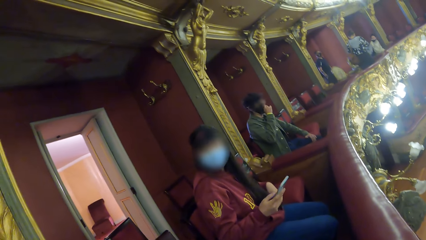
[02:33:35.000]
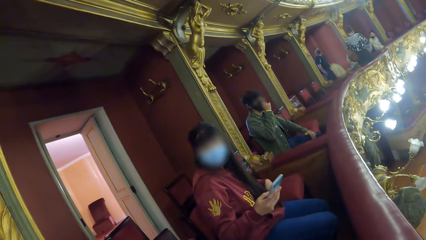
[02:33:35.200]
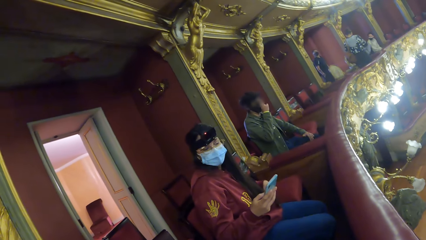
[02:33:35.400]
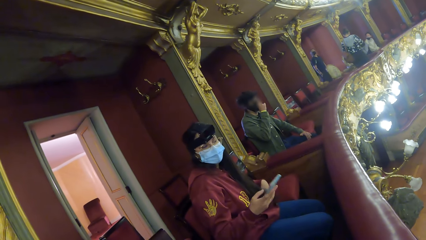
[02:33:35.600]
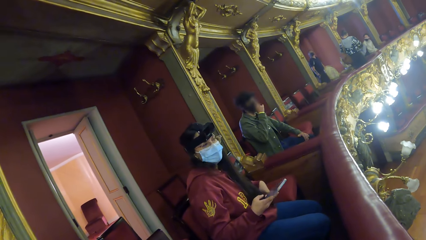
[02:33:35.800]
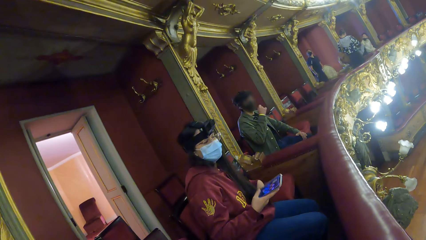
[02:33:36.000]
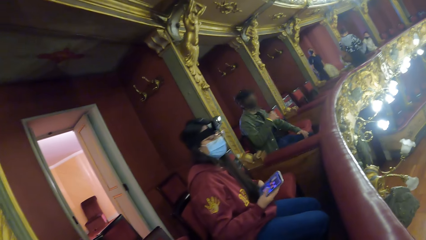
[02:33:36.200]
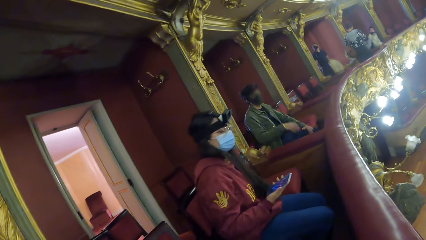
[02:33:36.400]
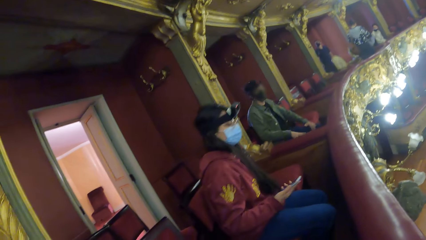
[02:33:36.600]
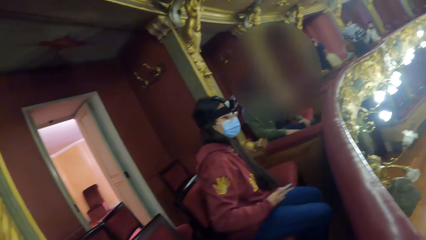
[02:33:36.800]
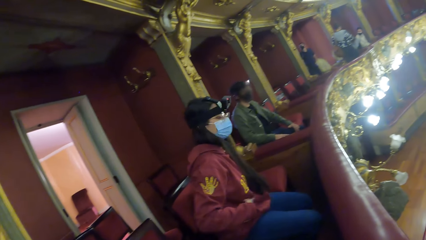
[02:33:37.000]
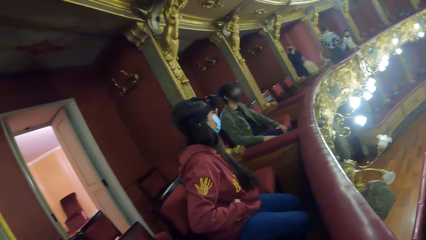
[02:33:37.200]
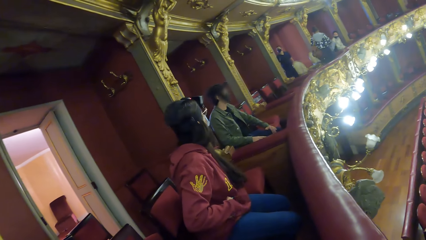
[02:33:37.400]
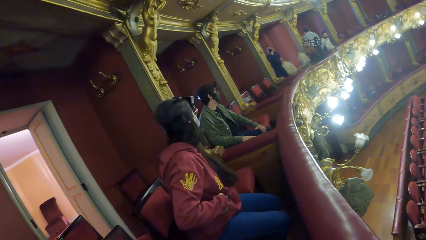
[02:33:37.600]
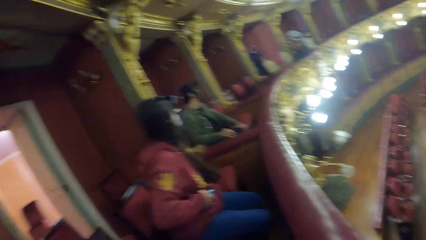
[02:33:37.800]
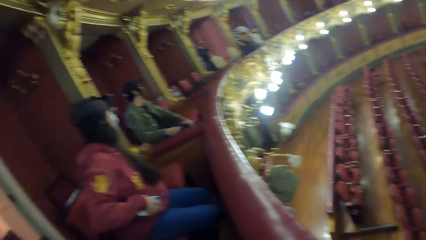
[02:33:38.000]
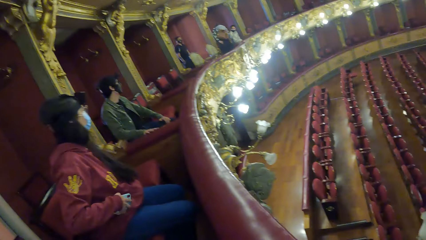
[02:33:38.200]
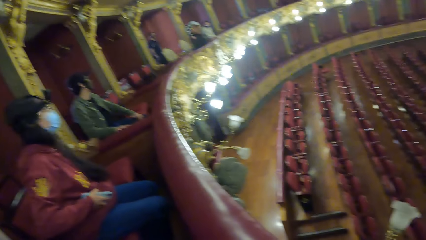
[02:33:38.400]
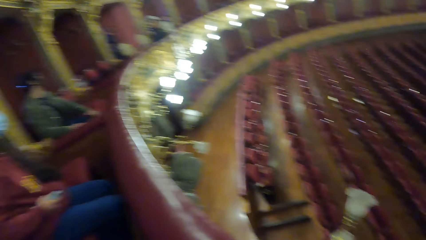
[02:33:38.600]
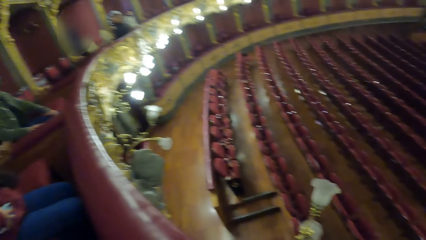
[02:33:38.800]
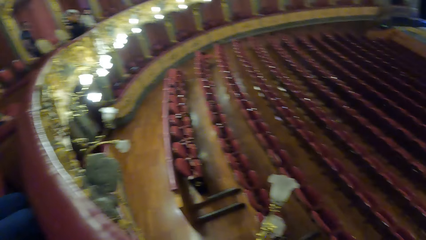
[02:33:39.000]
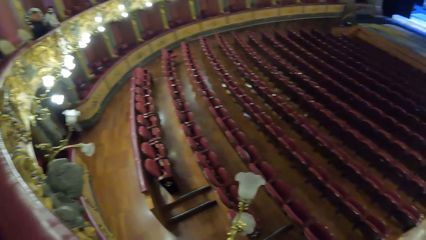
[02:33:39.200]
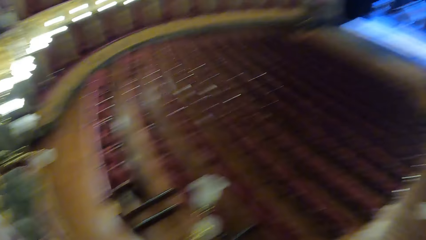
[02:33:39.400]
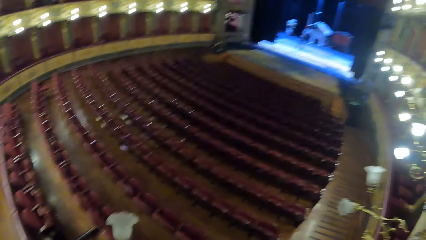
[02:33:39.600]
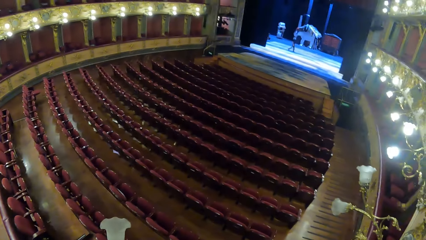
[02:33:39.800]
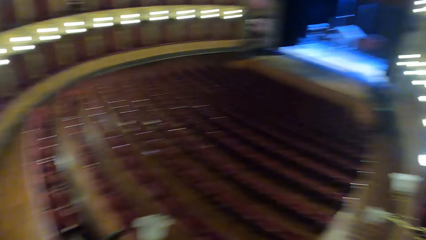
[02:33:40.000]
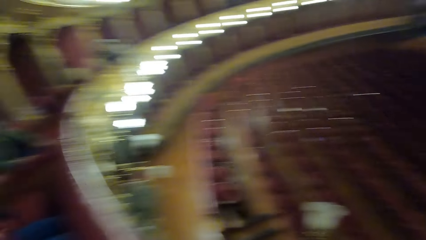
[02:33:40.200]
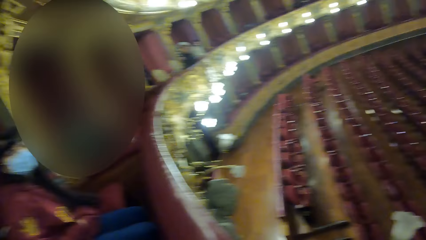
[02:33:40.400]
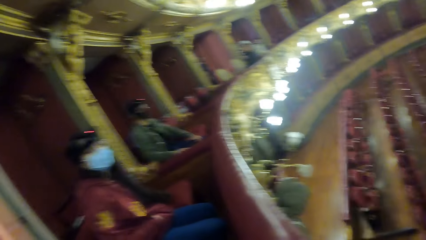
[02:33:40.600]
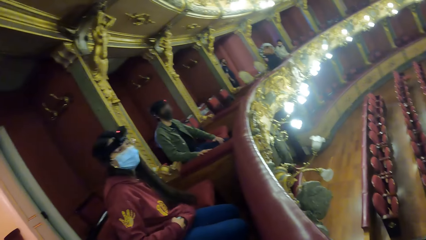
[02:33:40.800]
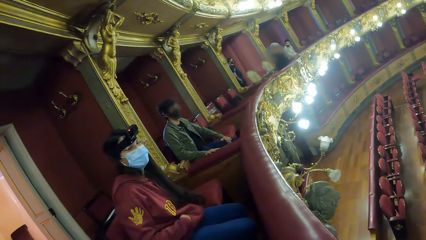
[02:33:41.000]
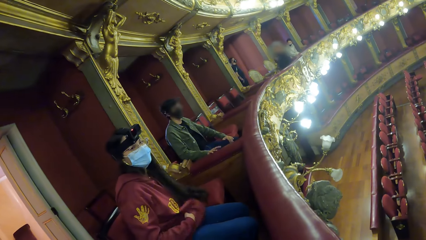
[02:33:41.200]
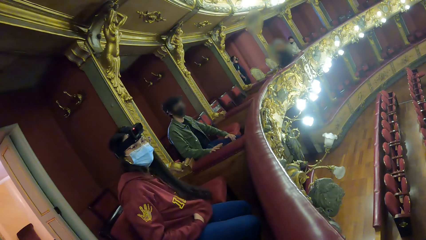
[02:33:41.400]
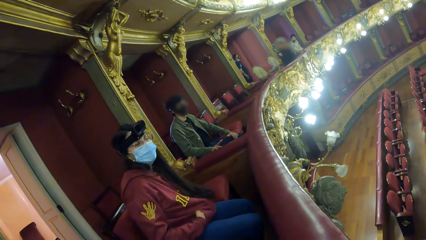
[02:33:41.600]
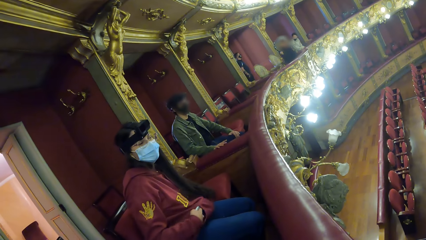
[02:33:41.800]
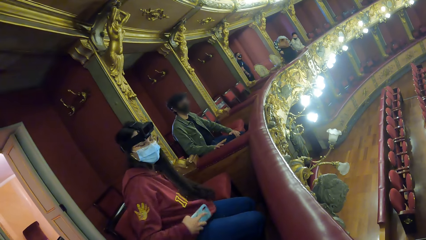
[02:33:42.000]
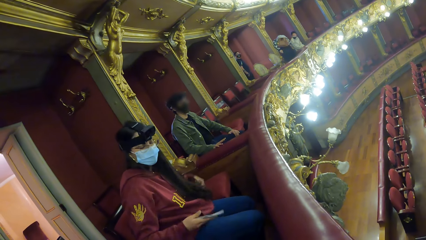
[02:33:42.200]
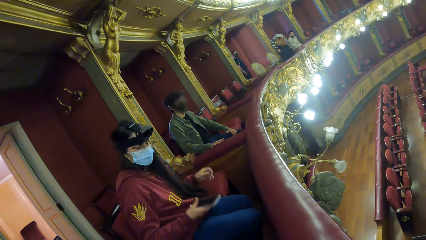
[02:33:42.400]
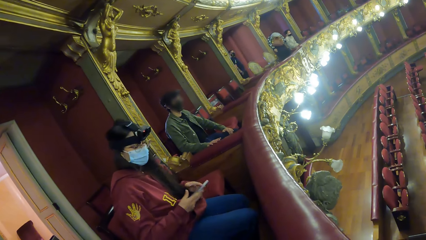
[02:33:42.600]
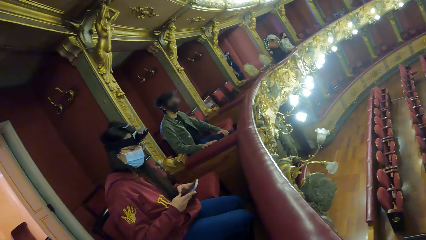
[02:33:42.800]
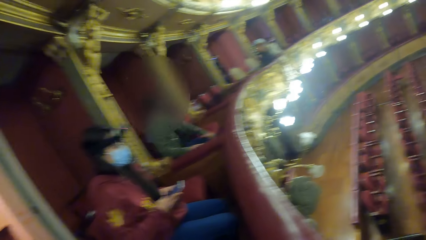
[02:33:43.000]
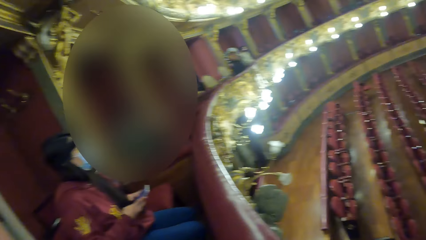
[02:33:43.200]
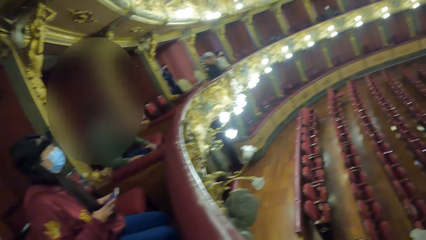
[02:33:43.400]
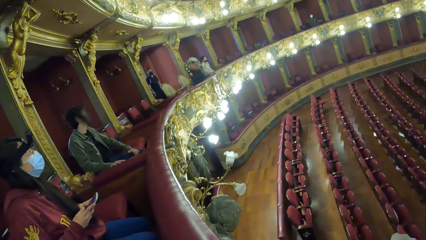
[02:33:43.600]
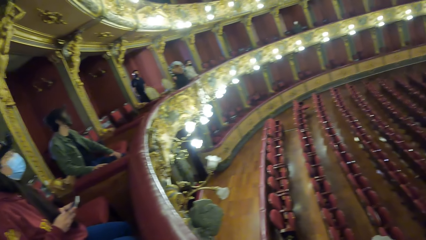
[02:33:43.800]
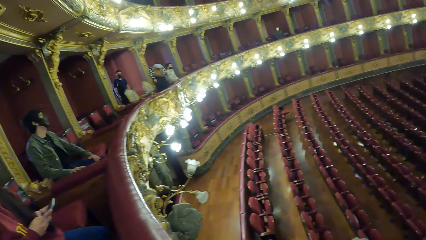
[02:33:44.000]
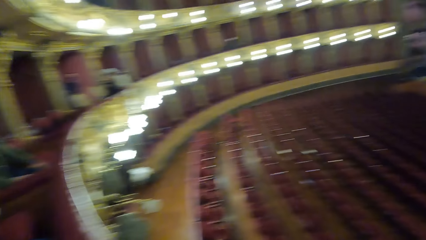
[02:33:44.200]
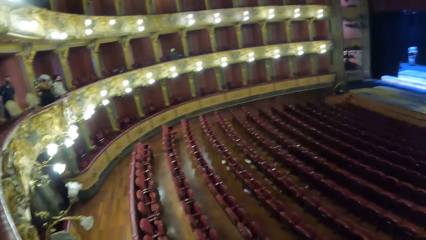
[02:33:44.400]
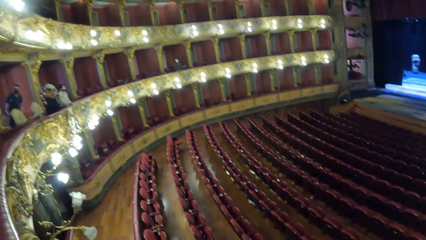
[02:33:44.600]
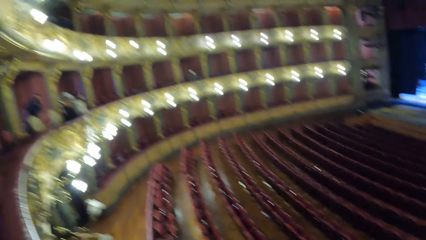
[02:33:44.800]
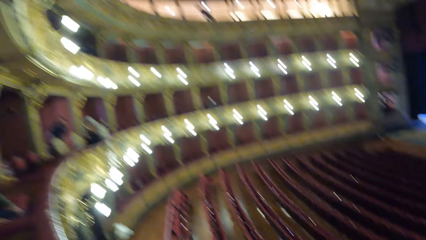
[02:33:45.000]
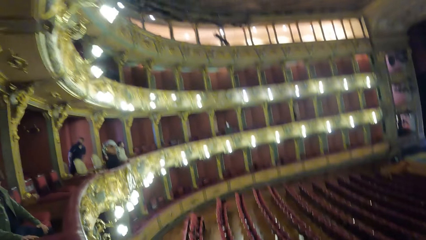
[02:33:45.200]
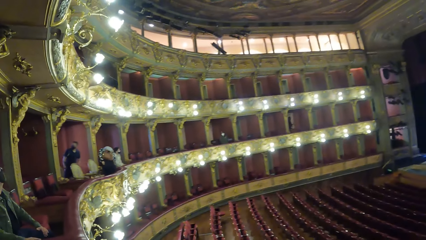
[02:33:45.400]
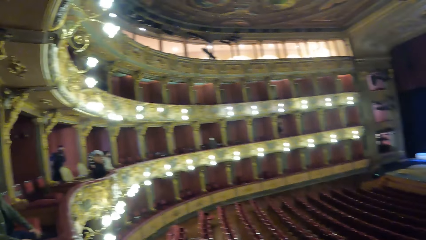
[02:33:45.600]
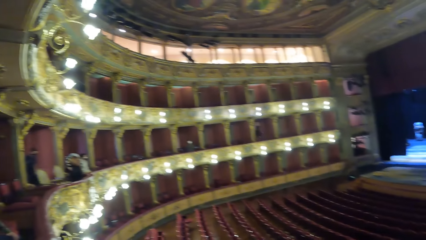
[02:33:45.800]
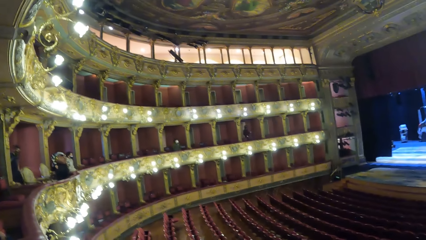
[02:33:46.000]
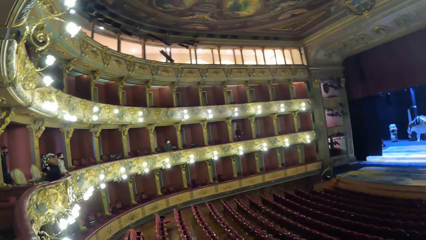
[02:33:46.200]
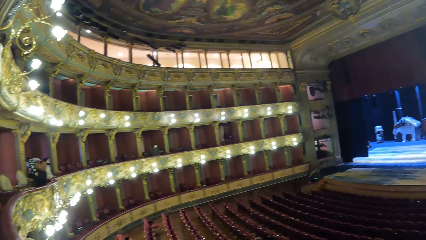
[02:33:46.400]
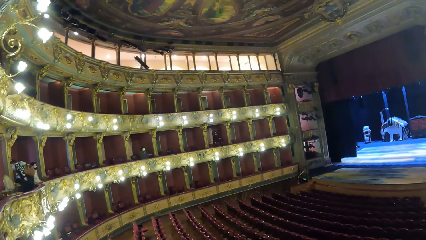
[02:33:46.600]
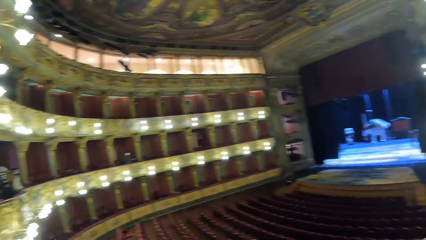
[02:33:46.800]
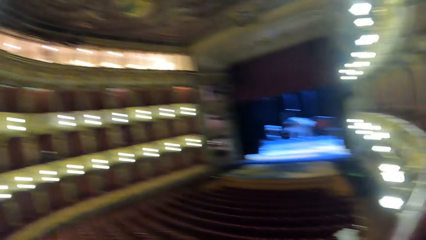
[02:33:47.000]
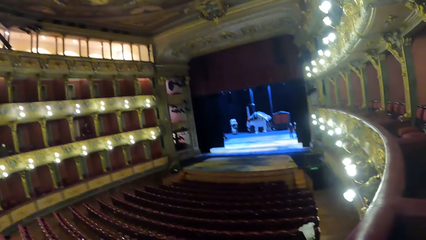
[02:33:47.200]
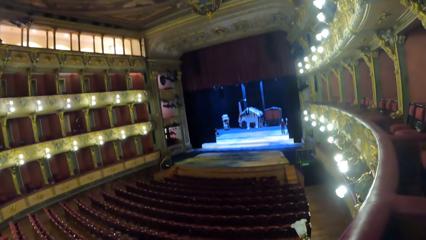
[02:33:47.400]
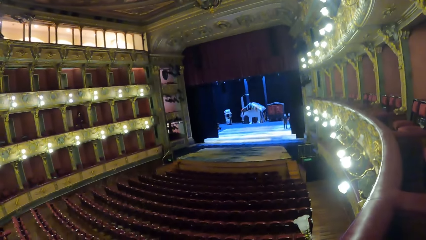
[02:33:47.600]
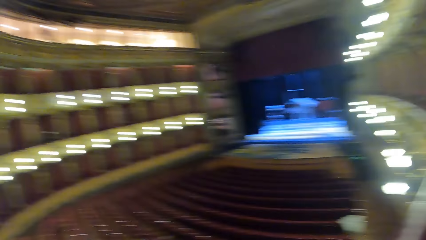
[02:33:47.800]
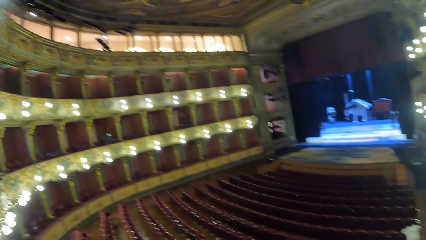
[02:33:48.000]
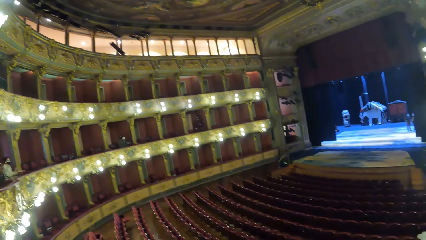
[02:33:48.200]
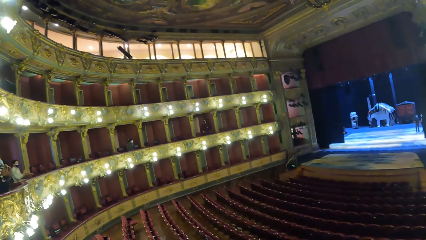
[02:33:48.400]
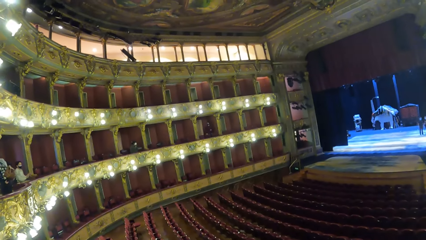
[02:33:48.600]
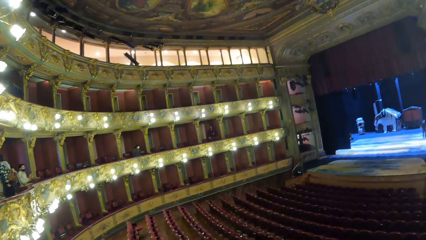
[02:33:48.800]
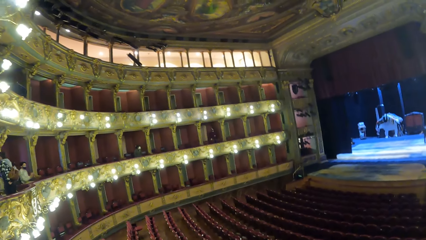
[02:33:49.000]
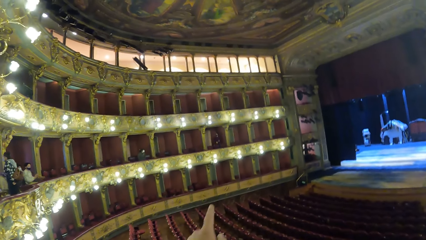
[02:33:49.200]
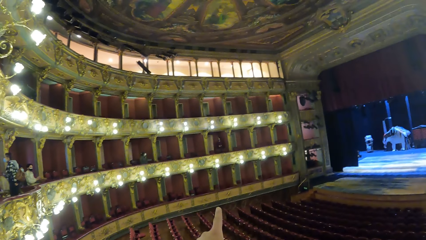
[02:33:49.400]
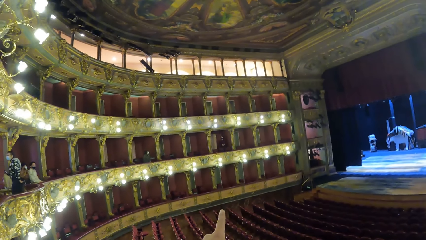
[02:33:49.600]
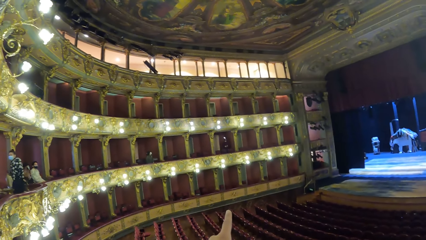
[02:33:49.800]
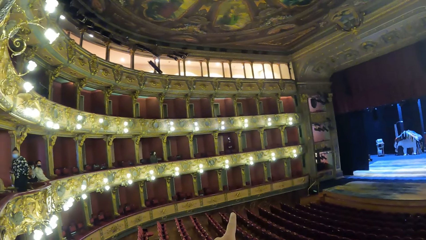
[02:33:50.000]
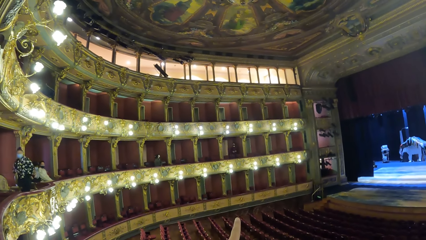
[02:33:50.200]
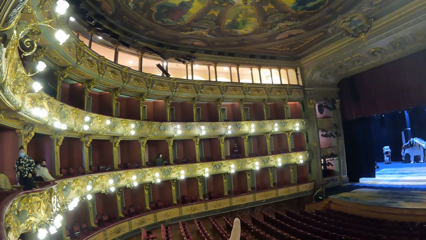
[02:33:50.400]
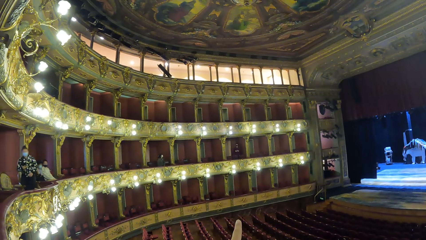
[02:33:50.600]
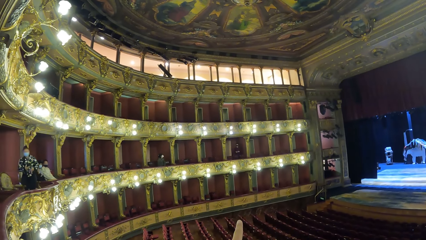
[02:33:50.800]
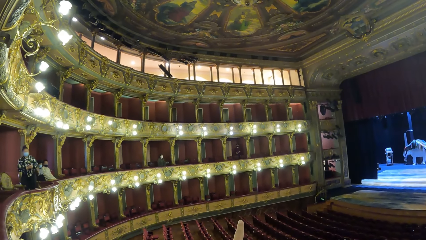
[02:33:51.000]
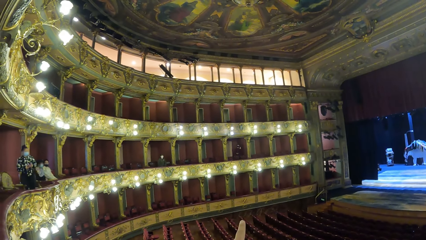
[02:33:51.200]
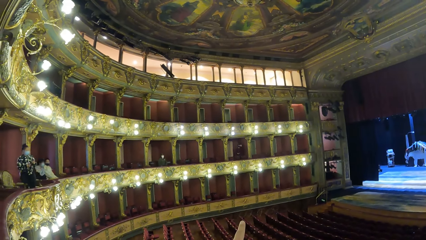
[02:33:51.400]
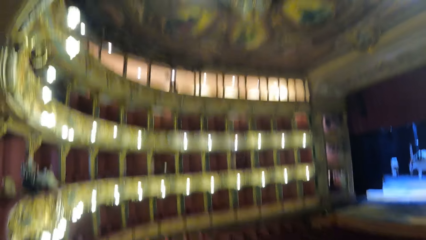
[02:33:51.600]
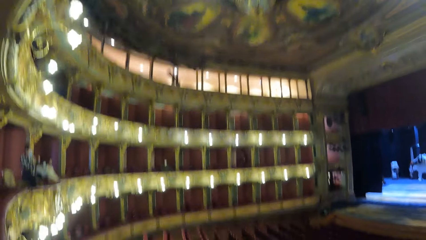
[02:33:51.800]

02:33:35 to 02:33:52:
The camera wearer stares at the woman. The woman puts the phone in her hoodie with her right hand. The camera wearer looks around. The woman removes the phone from her hoodie with her right hand. The woman operates the phone with both hands.
